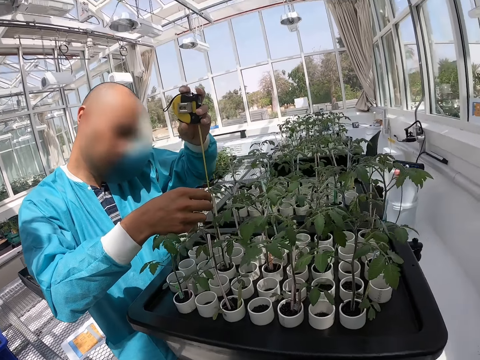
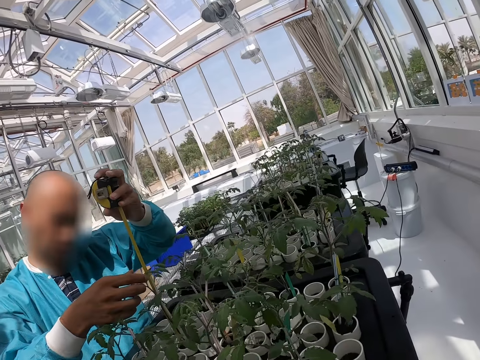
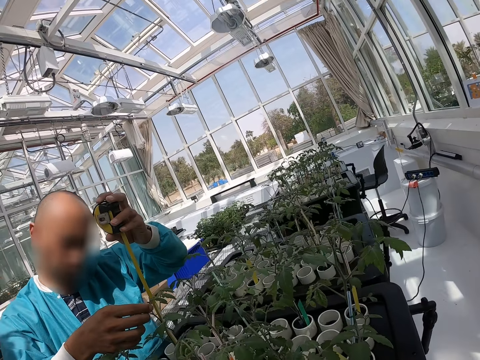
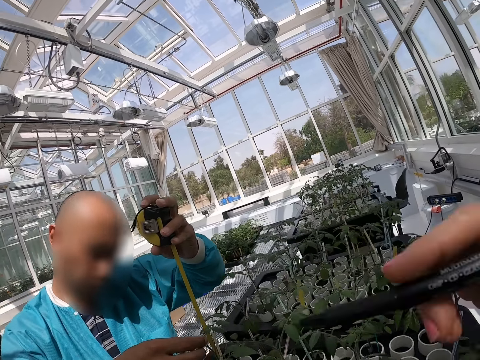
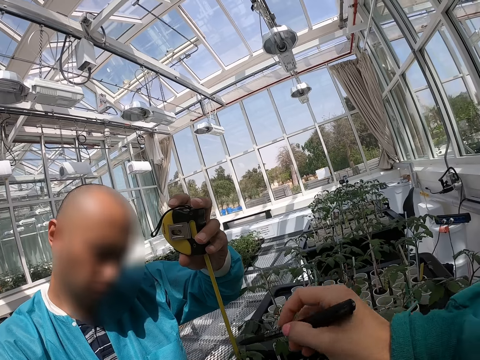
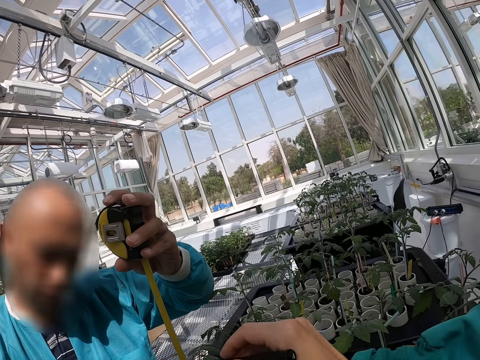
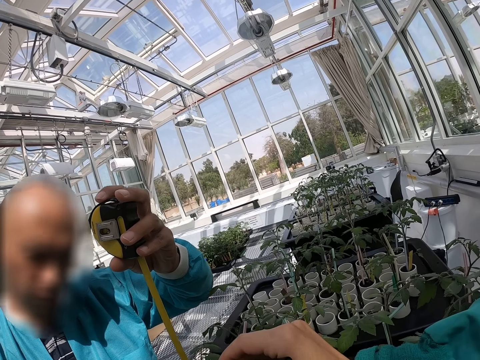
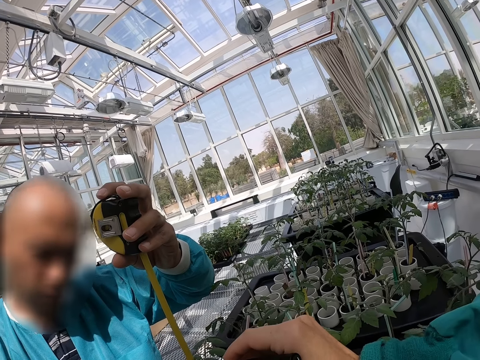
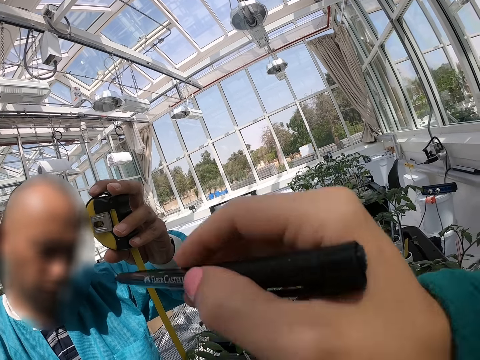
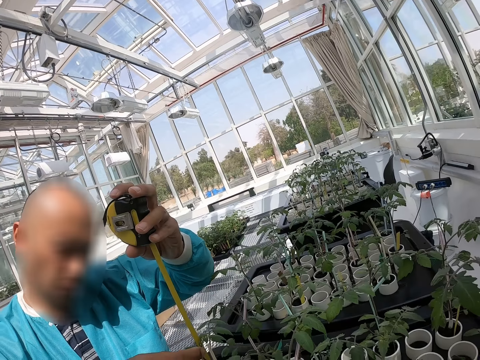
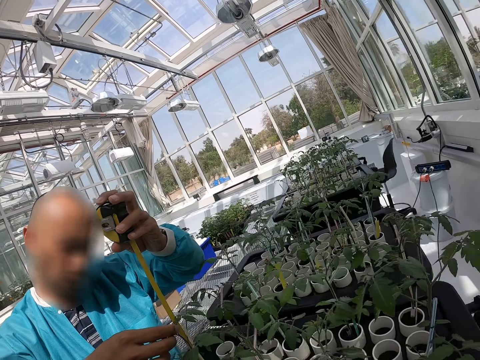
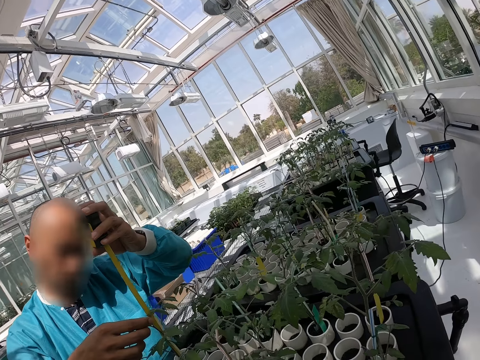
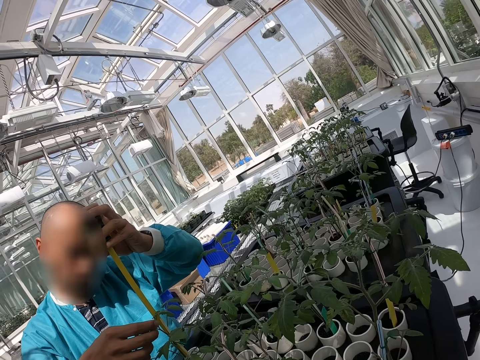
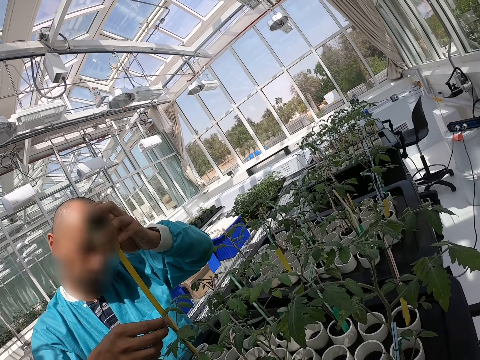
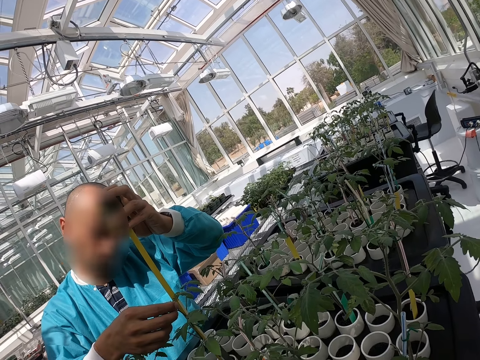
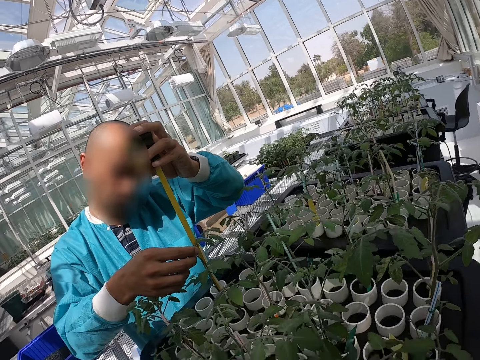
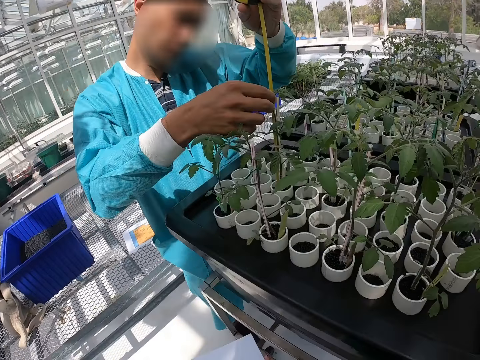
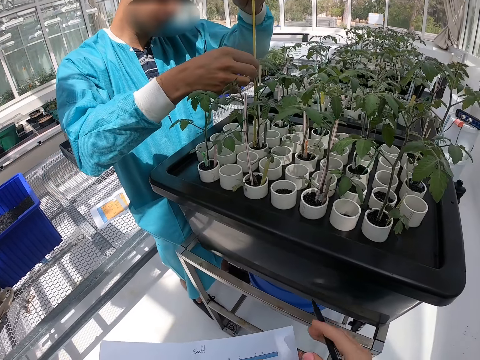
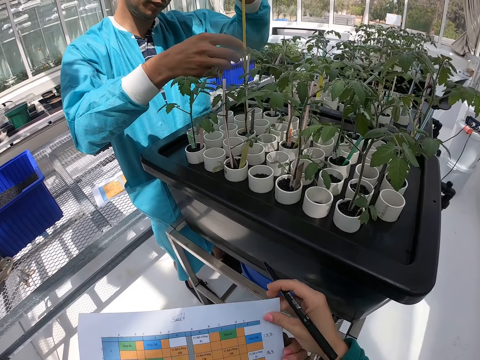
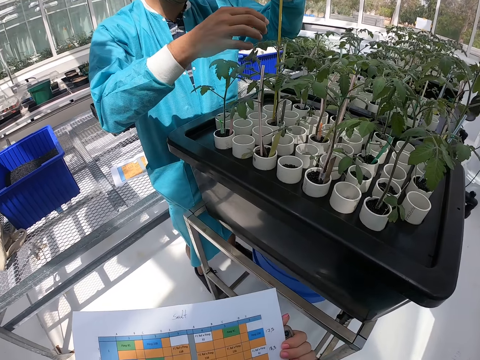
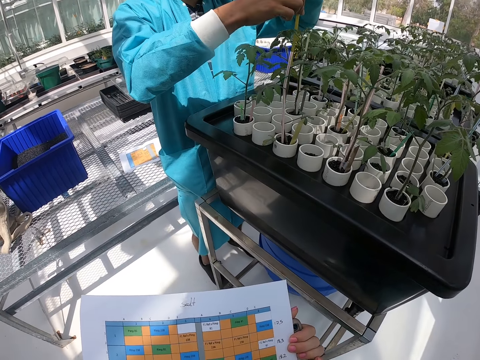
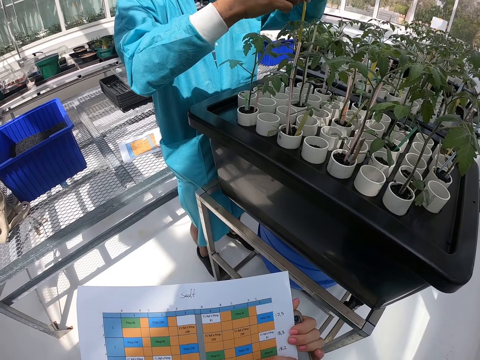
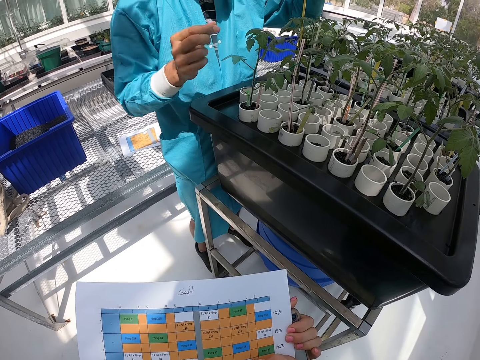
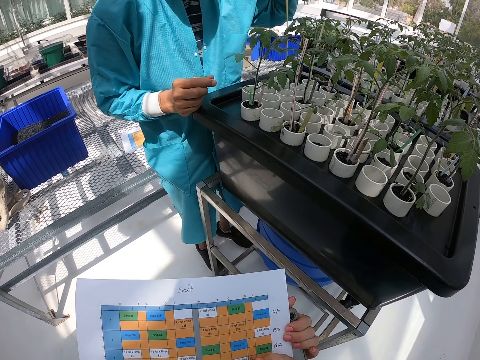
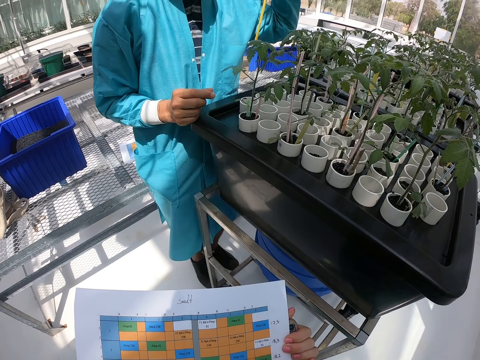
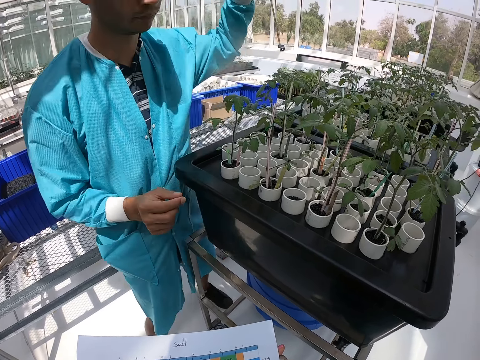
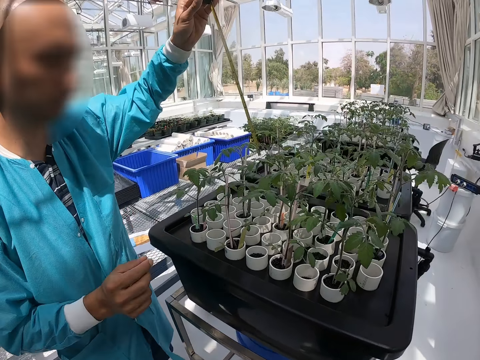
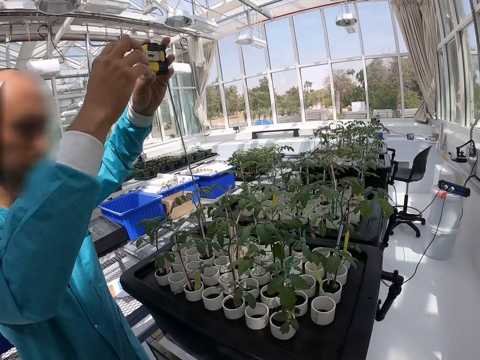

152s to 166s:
The camera wearer points with a pen in his right hand. He writes on a paper.

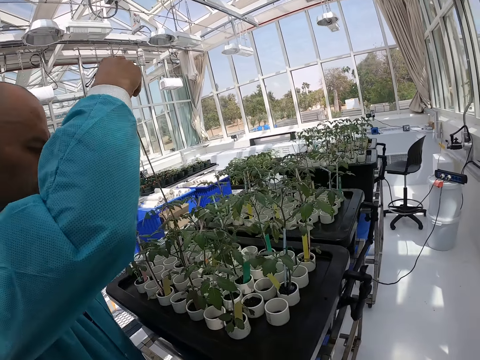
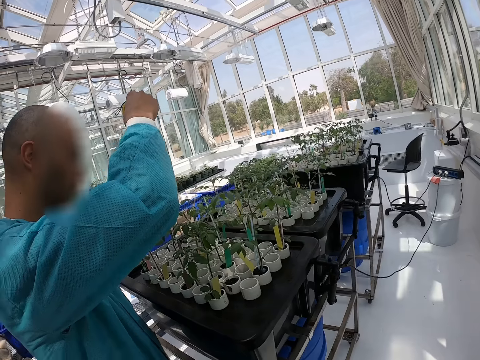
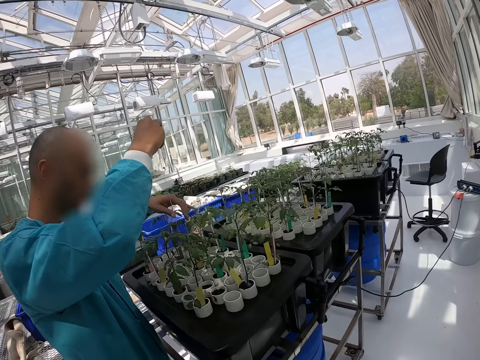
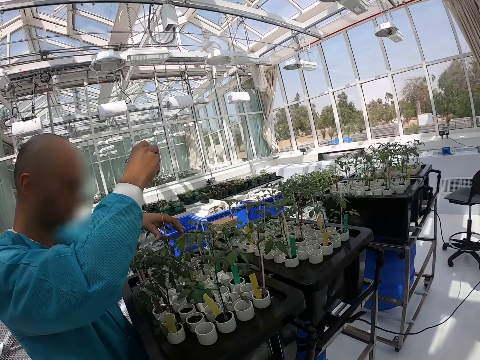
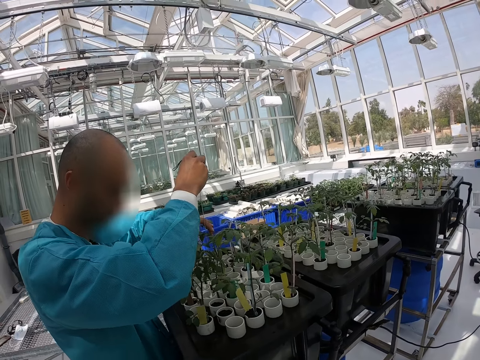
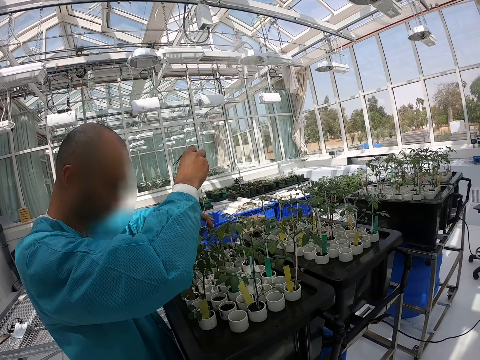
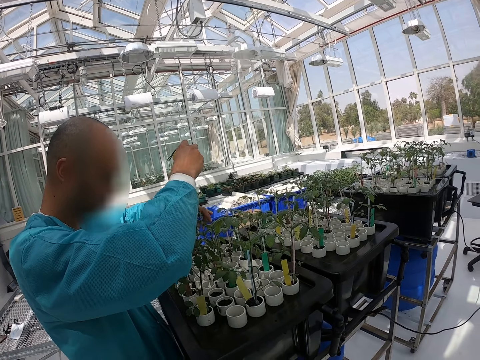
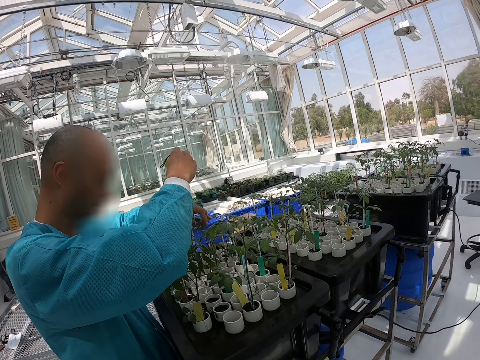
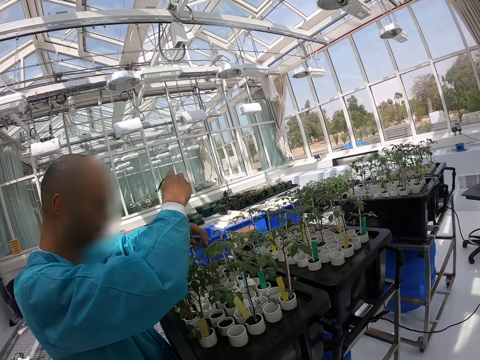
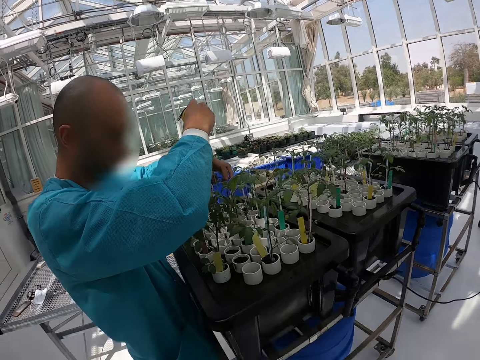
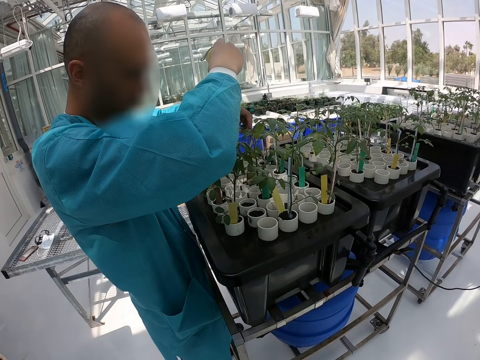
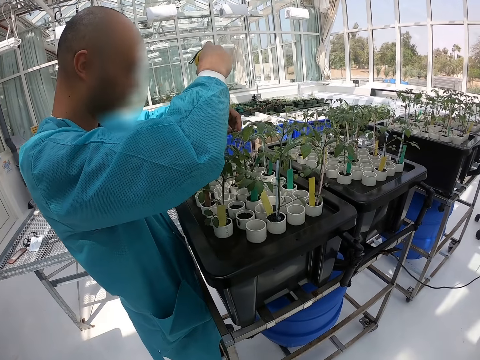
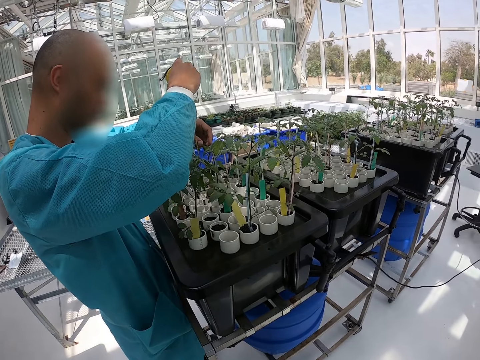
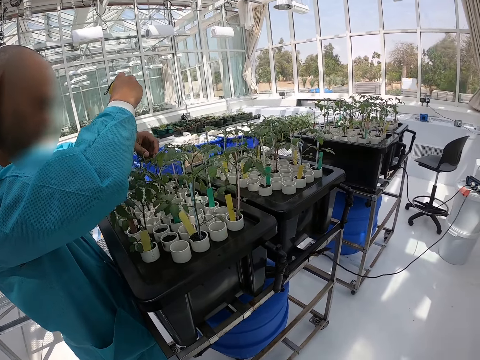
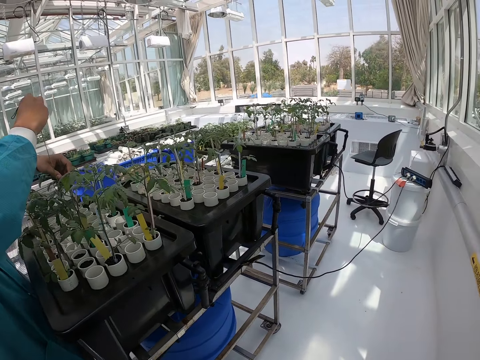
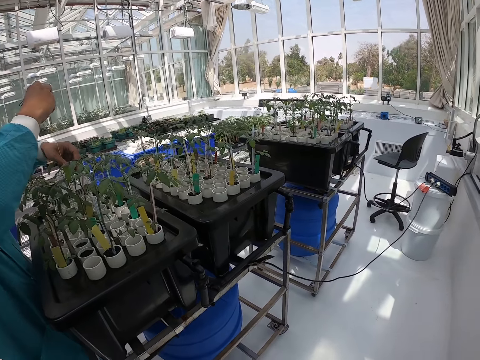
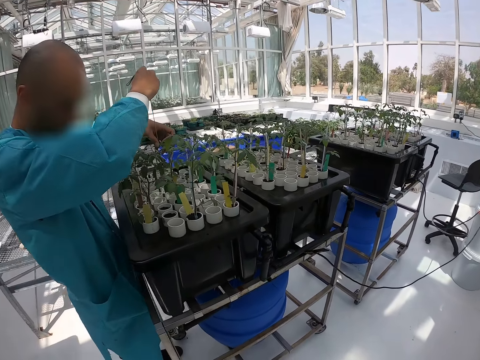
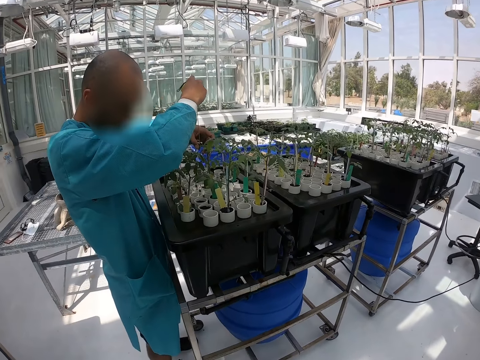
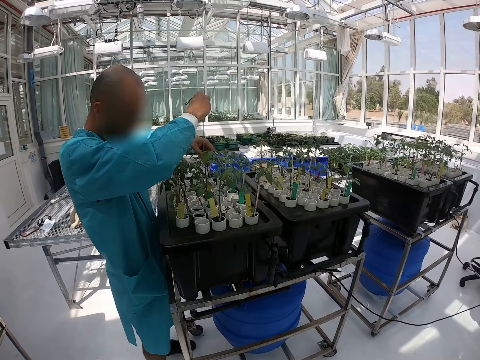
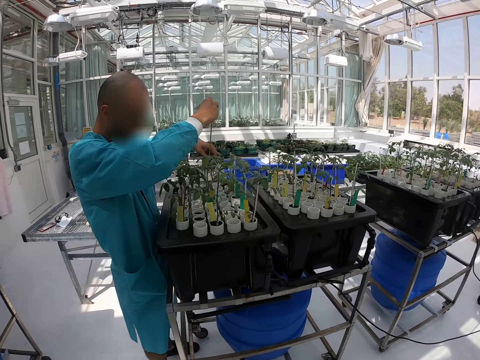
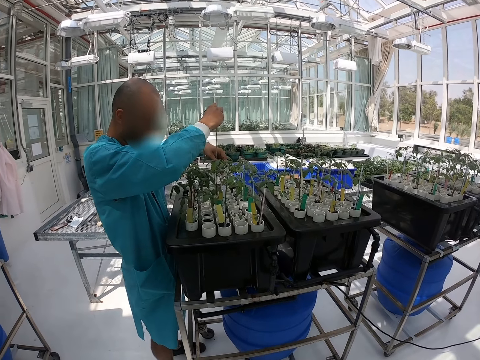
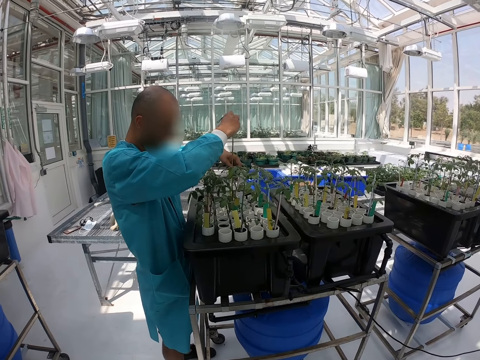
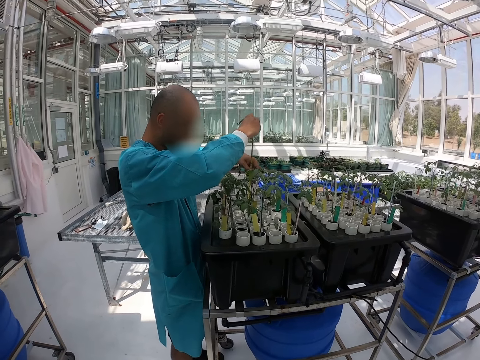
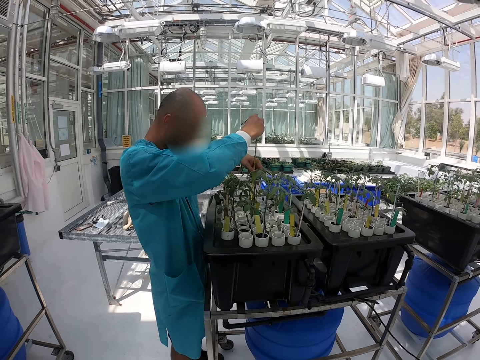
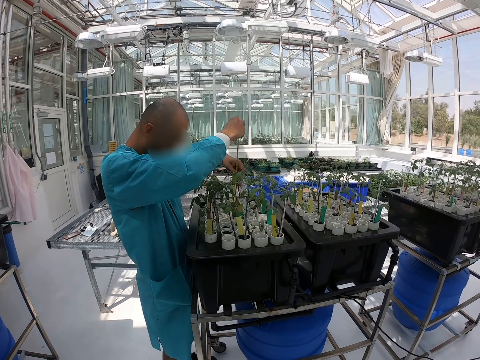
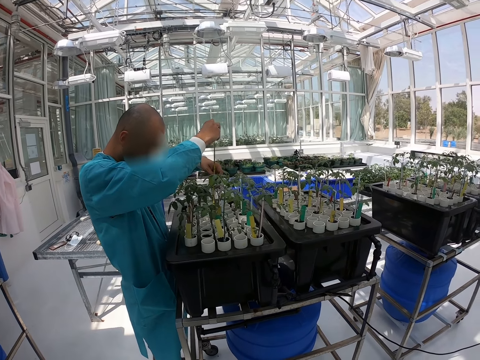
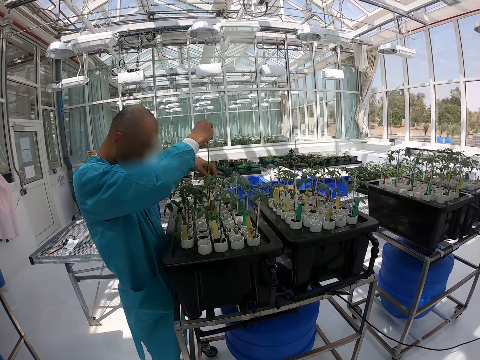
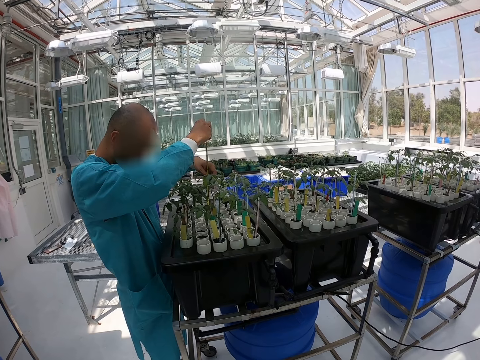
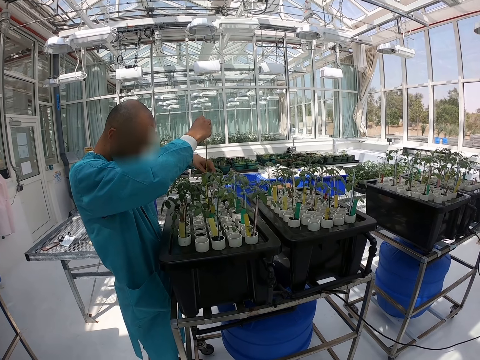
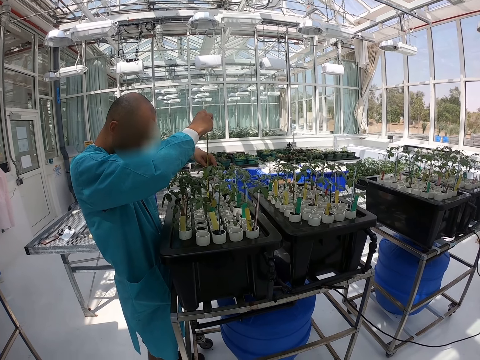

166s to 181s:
A person measures a plant.
